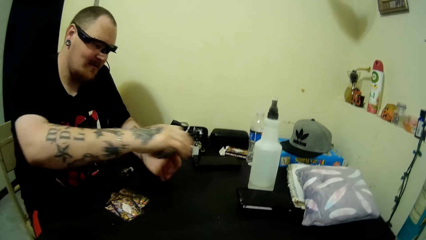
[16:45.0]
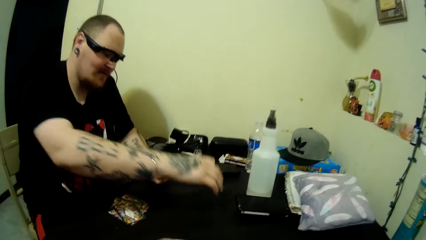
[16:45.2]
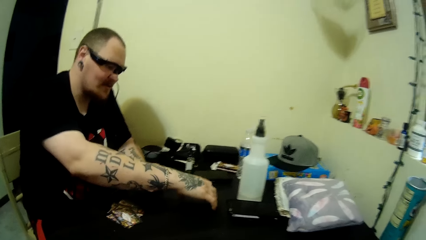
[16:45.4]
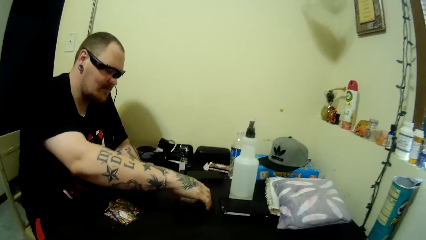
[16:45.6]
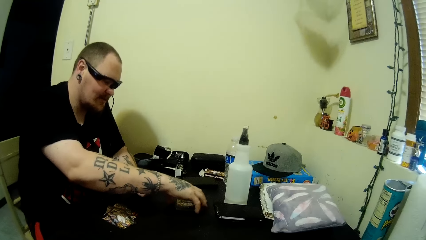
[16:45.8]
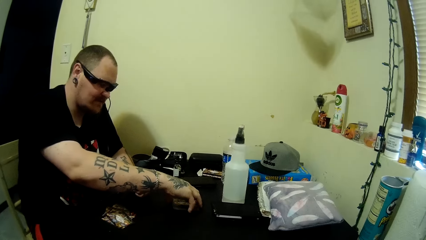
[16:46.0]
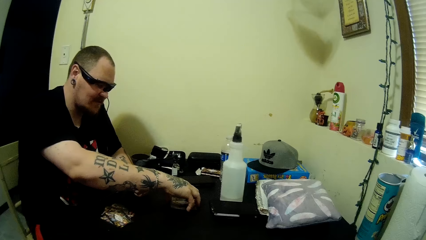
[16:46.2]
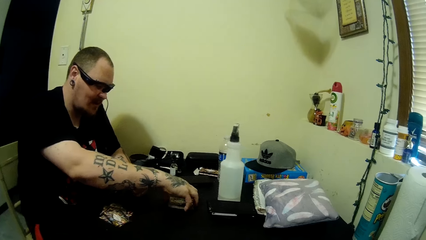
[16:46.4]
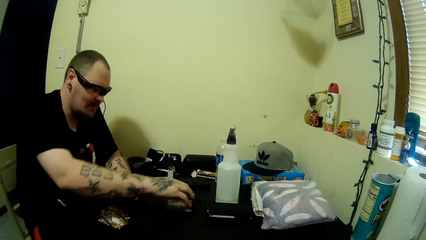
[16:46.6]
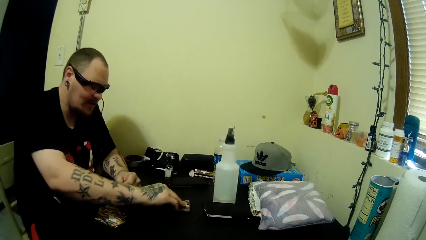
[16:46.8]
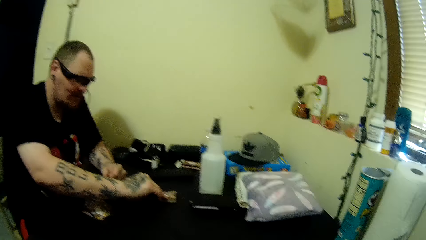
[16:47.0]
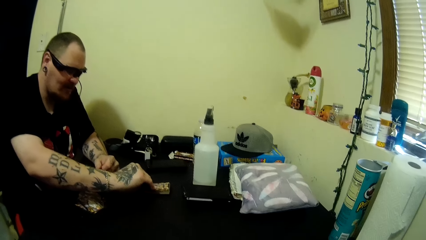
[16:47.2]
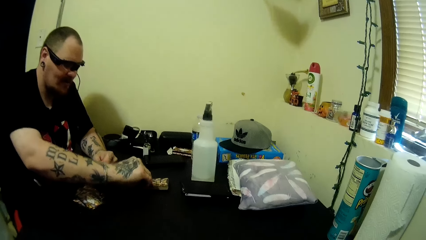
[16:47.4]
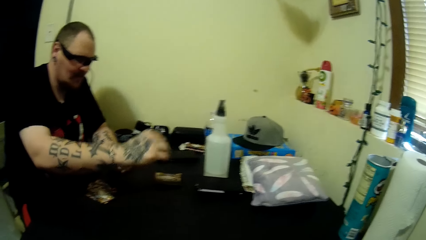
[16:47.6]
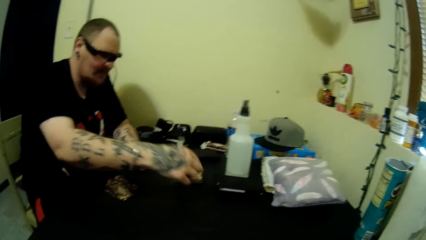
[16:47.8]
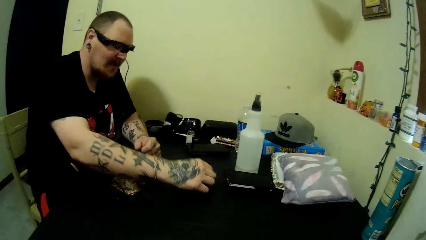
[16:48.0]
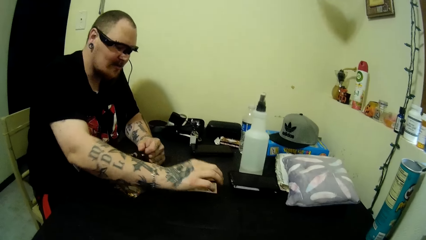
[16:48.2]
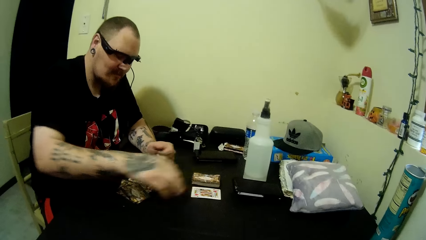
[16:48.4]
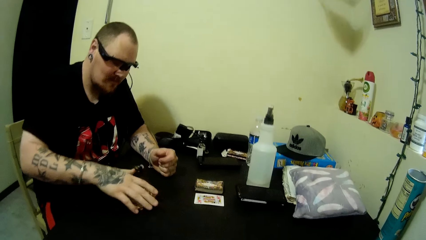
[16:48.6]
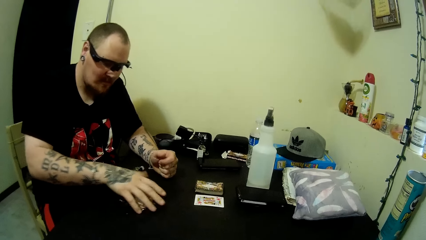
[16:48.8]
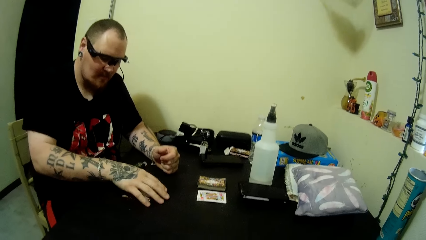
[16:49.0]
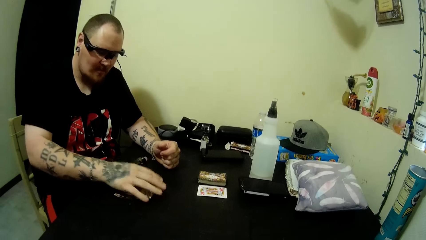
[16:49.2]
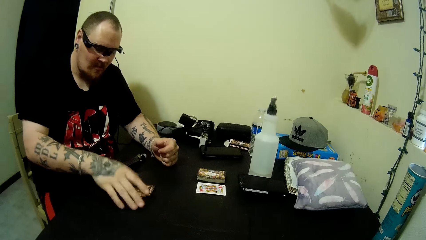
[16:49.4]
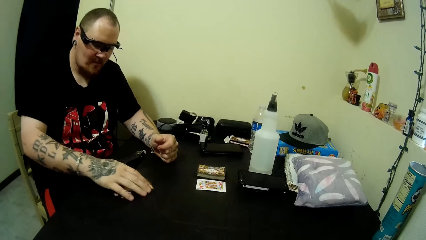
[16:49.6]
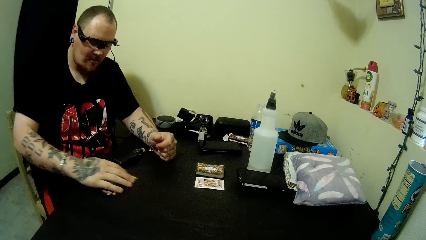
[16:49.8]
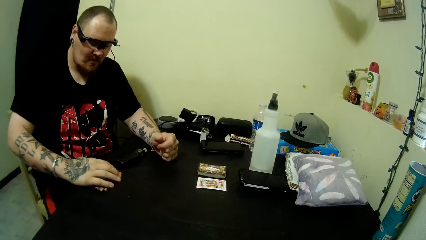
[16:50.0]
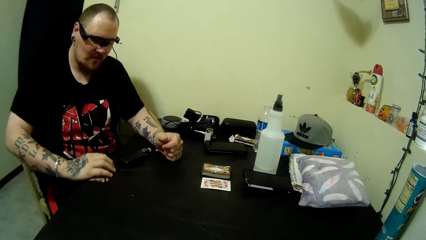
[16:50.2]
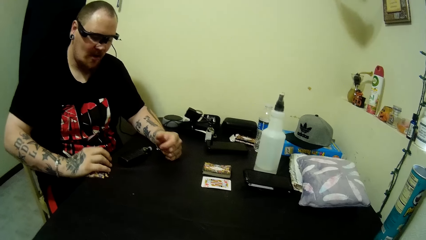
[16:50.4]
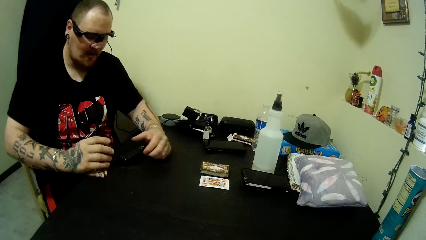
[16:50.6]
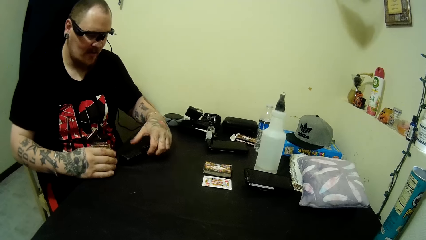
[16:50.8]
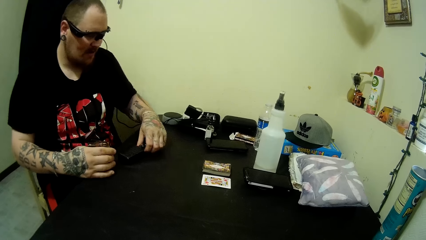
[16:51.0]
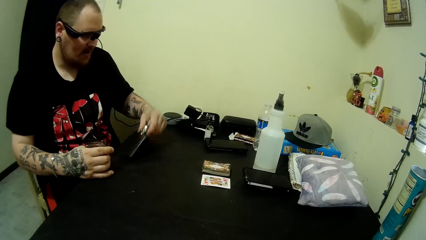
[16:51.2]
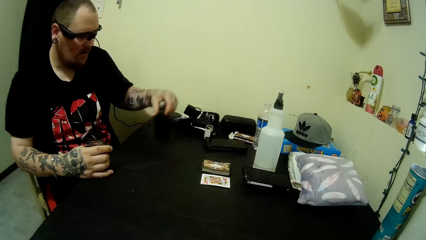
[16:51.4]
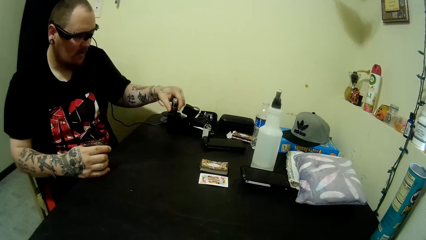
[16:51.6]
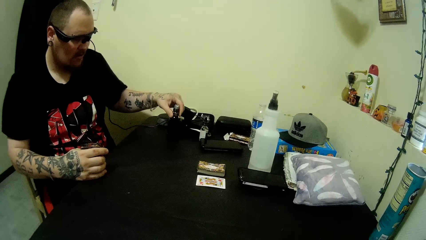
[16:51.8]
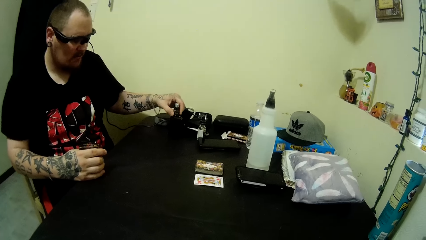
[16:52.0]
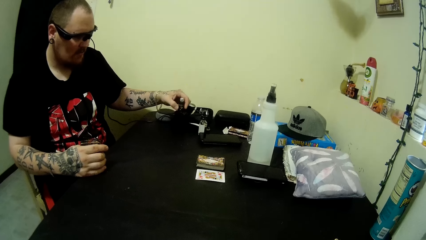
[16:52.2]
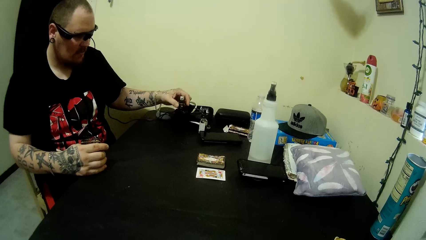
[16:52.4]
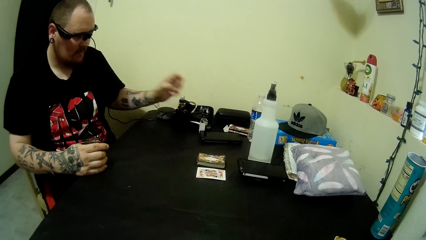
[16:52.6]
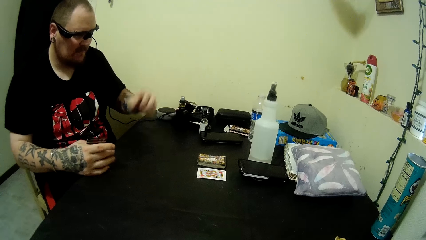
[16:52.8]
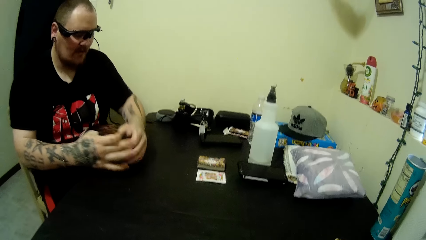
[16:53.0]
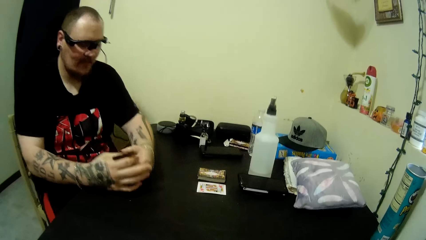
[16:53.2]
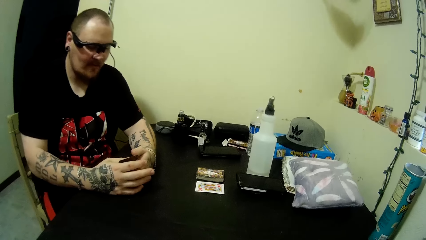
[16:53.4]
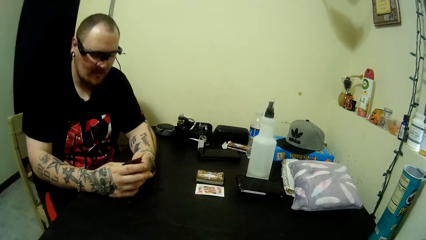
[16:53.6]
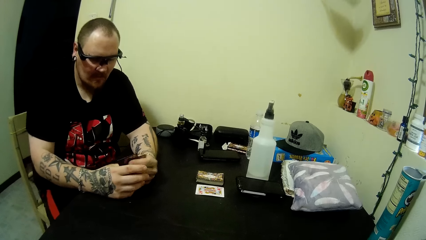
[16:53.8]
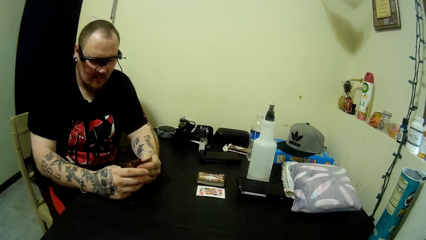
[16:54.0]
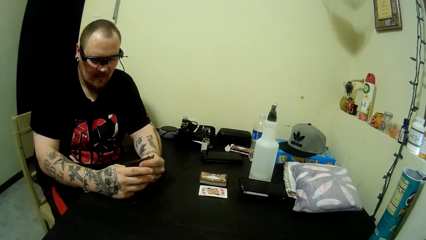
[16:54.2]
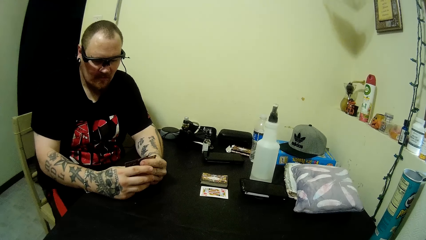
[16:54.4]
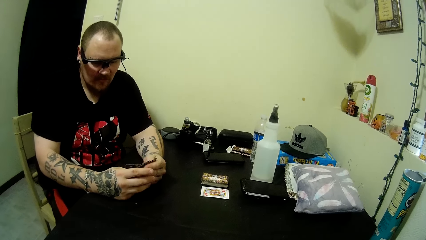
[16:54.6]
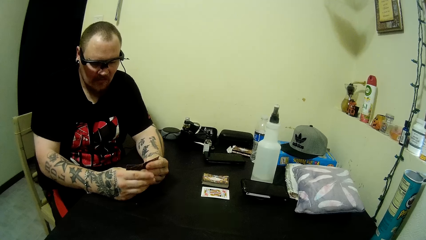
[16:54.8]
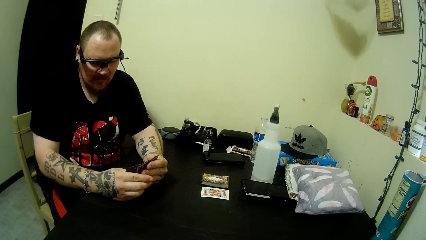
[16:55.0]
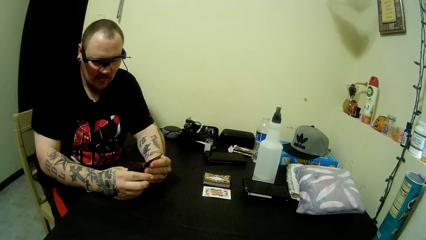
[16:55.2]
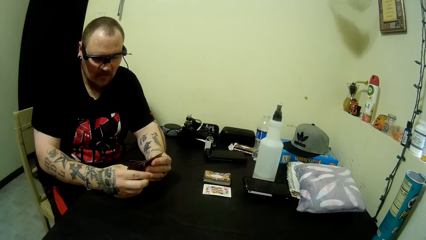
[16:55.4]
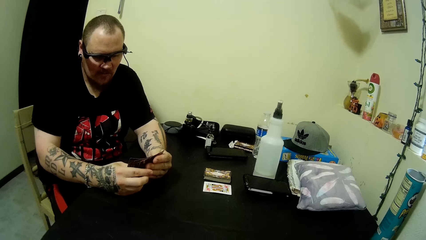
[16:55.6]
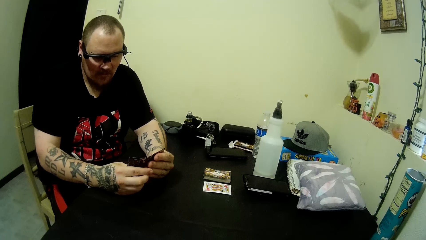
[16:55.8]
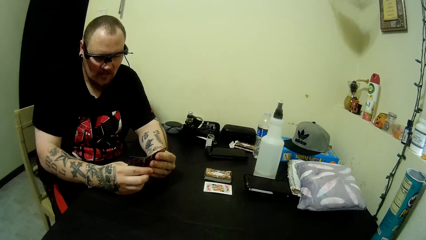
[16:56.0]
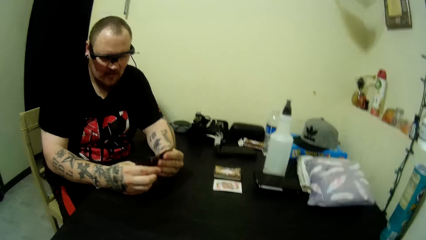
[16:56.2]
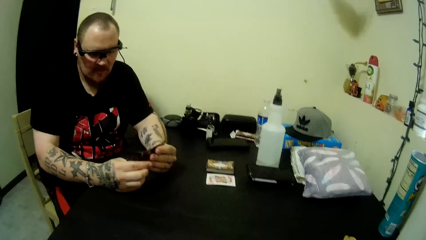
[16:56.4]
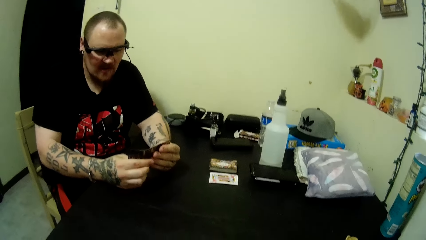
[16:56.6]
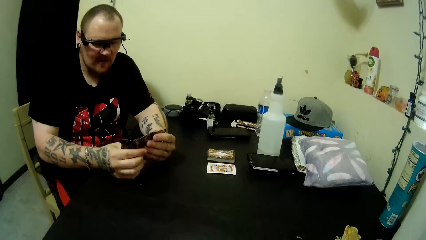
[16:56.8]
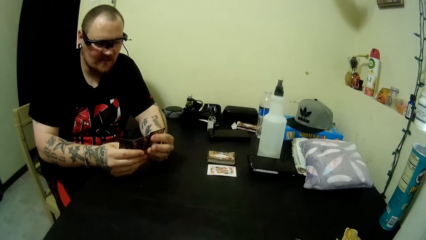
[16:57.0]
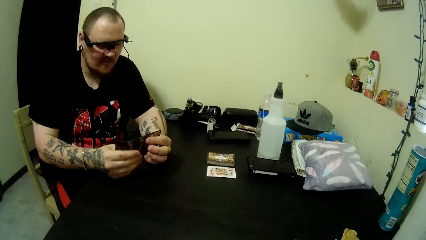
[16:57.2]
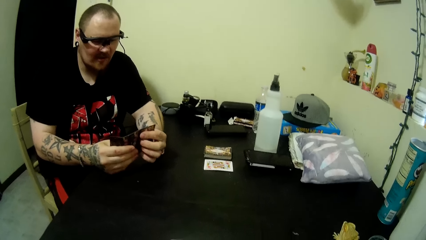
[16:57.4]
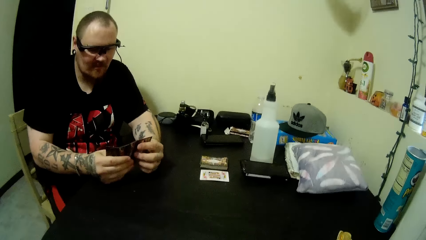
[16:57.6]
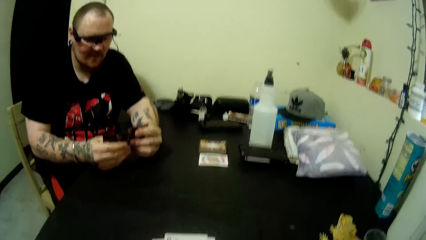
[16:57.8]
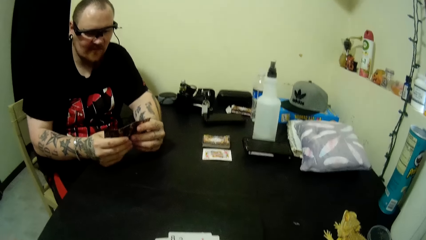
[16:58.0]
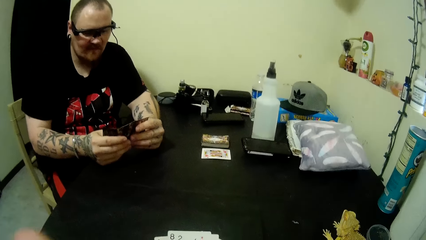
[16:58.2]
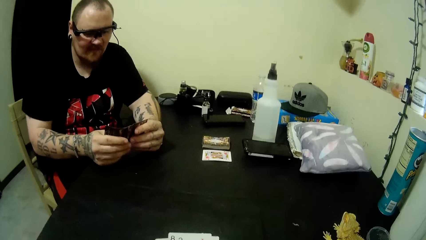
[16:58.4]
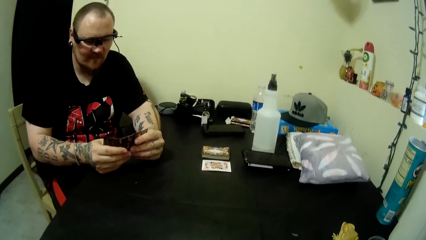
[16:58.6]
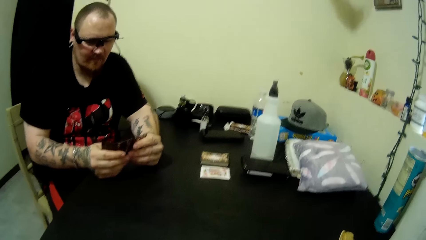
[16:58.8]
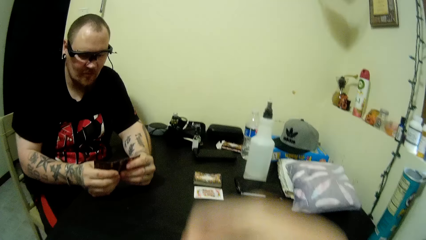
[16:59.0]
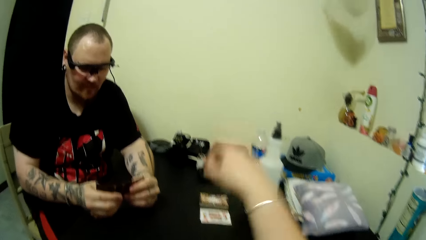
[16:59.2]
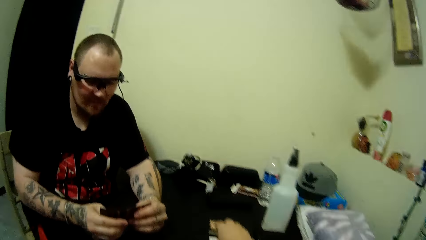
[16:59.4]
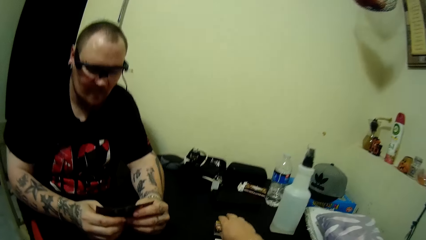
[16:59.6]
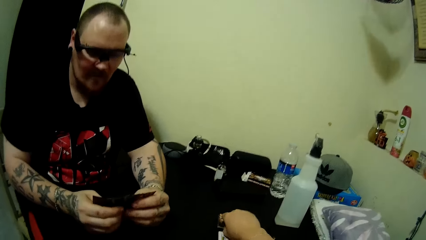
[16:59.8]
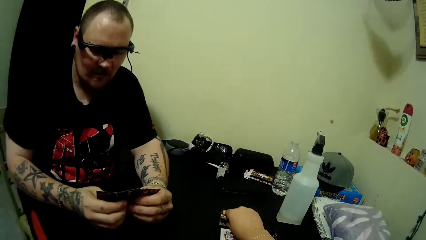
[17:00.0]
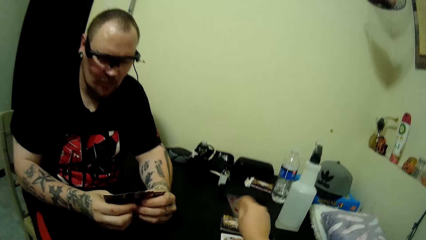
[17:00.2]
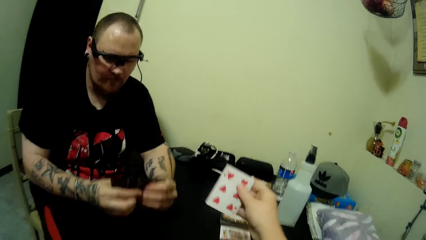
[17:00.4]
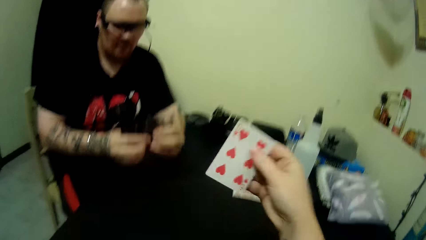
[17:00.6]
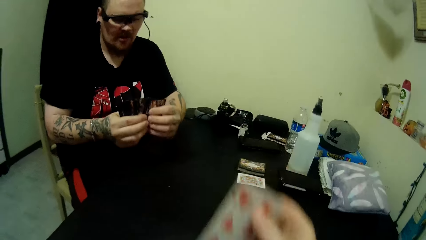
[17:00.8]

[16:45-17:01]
The camera wearer puts the cards down. They turn the one card and collect the card. A man takes some cards from the table. The man puts the bottle upright on the table. The camera wearer puts aside the bottle. They talk to the man. The man arranges the cards in his hands. The camera wearer moves the card on the hand. The man talks to the camera wearer. The camera wearer picks a card from the table.
